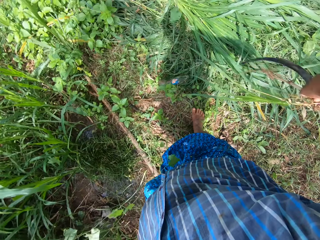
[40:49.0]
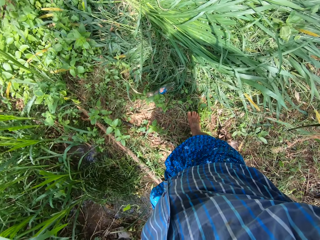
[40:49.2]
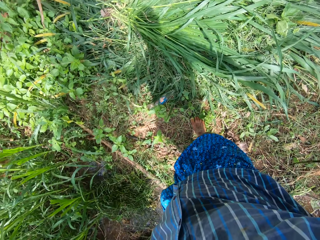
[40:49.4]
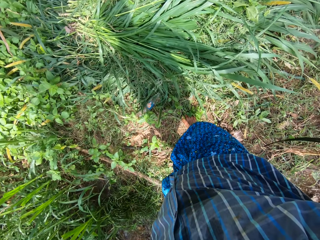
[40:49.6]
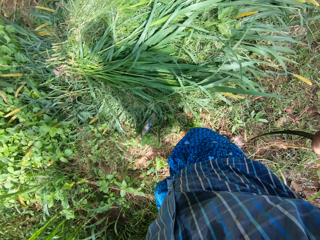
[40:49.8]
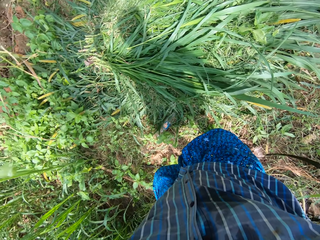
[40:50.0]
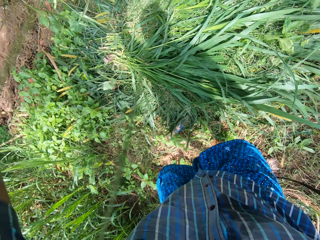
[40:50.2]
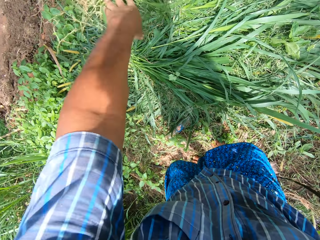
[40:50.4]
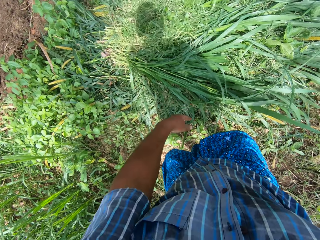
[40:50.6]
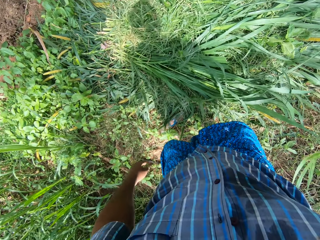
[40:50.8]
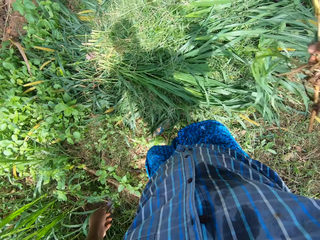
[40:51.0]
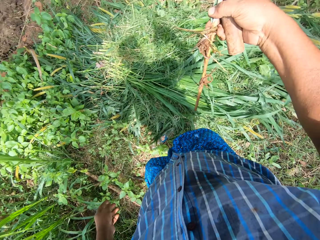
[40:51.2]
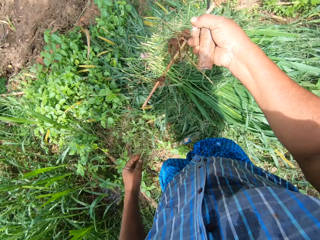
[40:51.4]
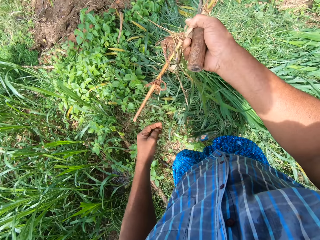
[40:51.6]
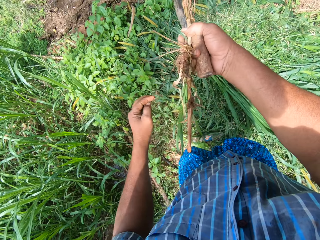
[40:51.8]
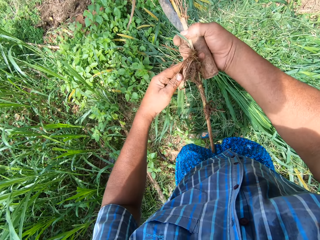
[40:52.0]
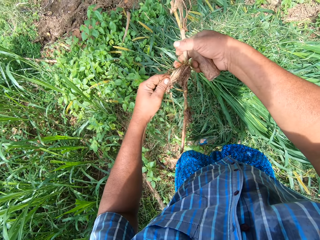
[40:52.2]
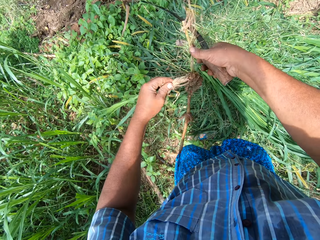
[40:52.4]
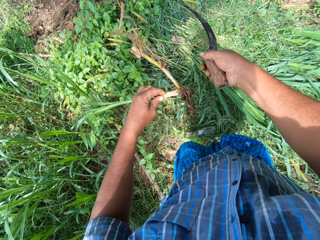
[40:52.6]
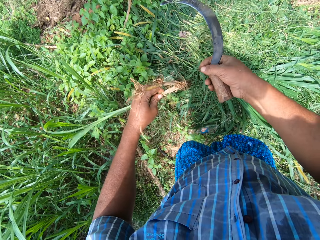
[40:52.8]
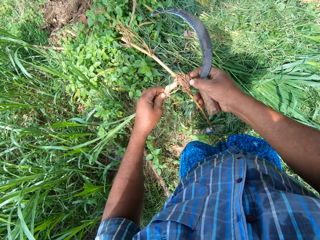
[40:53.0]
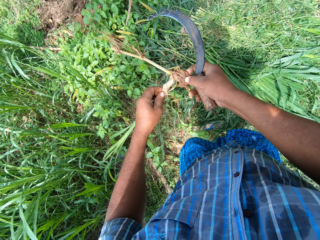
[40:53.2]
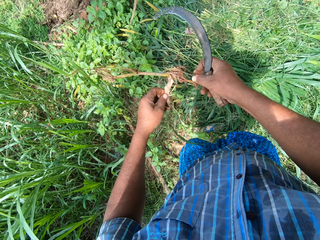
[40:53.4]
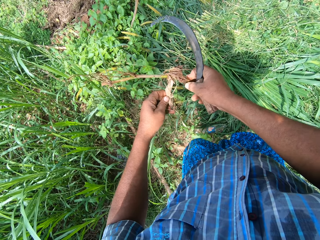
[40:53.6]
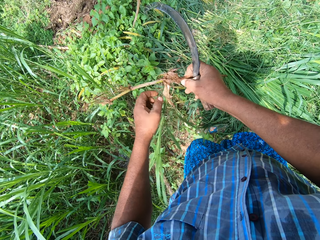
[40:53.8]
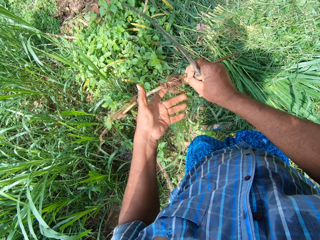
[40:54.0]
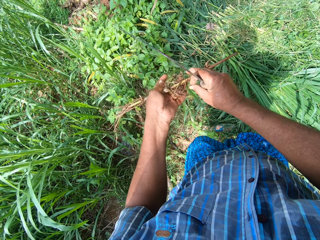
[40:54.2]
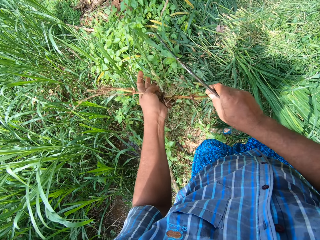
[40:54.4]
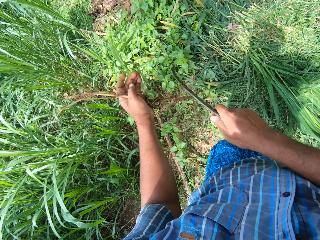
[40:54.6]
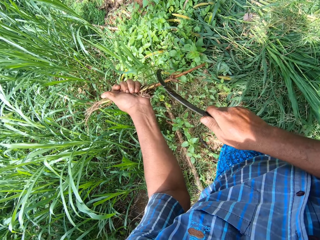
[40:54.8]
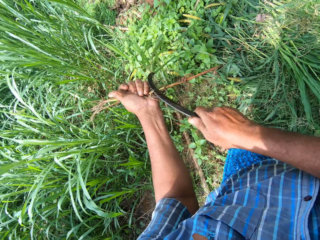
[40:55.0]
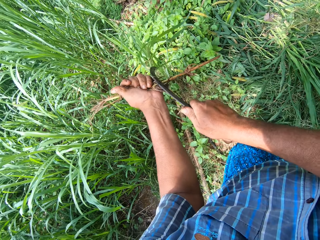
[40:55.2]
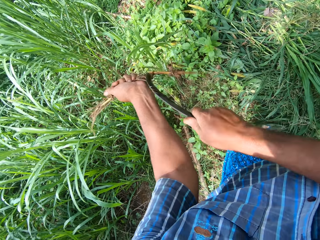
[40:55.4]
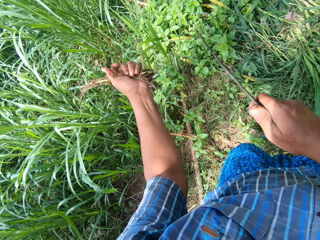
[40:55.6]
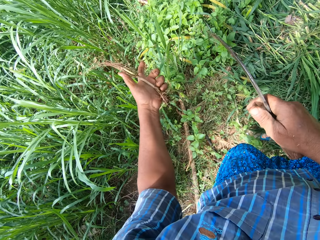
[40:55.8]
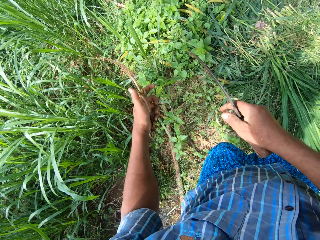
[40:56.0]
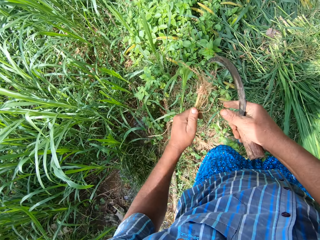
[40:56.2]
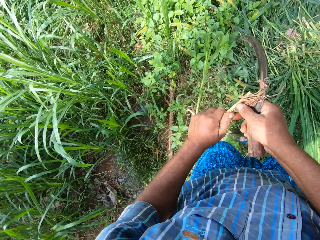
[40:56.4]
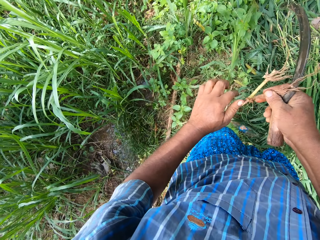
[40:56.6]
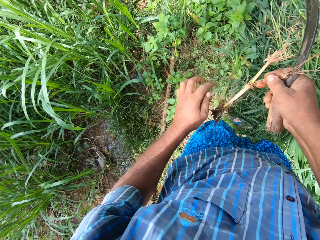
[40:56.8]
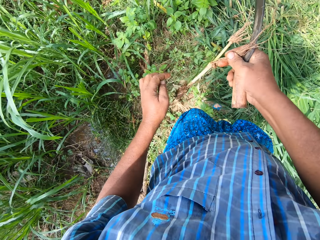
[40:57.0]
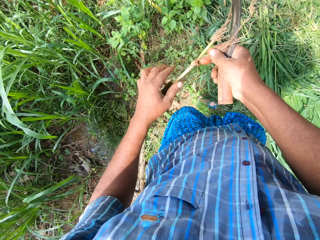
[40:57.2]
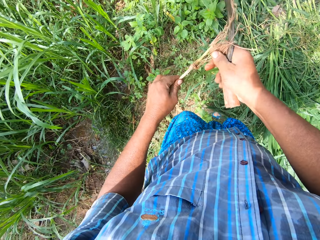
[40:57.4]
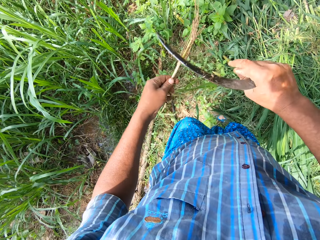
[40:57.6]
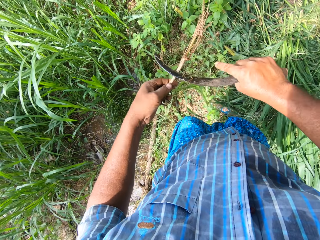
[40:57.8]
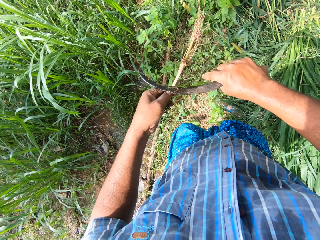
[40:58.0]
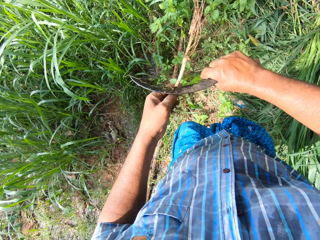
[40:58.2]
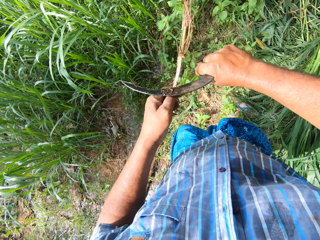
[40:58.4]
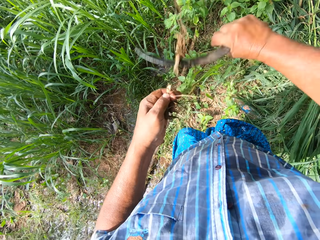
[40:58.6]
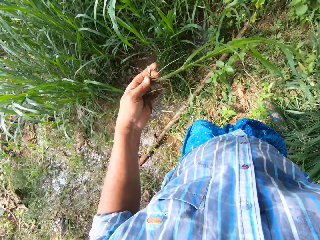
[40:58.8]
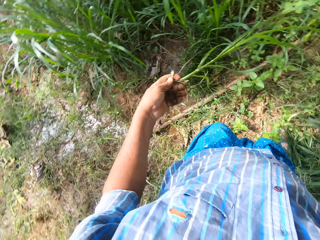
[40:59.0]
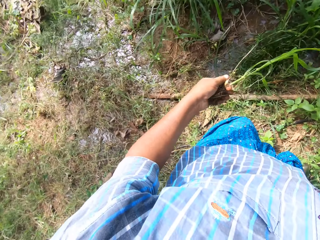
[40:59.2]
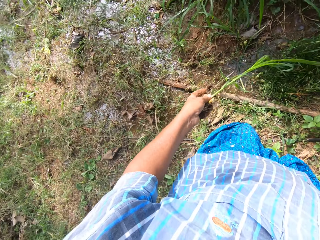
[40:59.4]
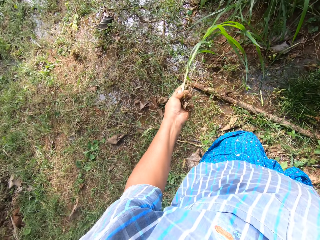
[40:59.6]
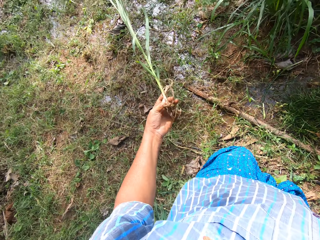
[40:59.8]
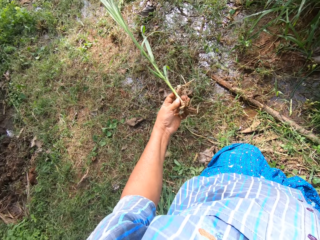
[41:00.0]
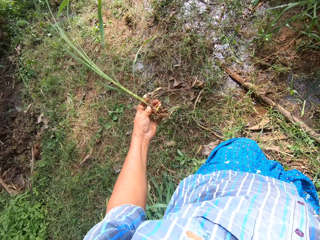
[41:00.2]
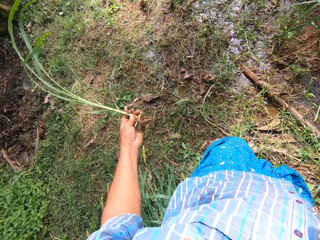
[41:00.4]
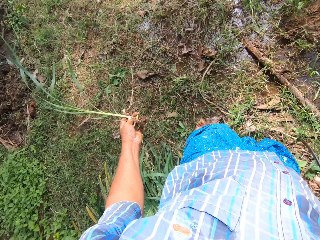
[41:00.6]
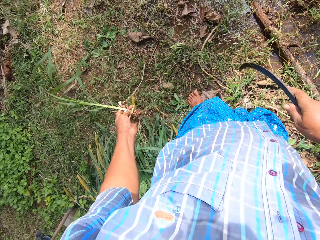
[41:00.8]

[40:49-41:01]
The camera wearer drops the grass on the floor. They steer a grass. They cut a grass root with the sickle. They cut a grass root again.

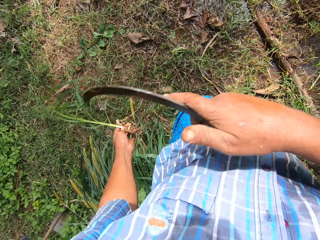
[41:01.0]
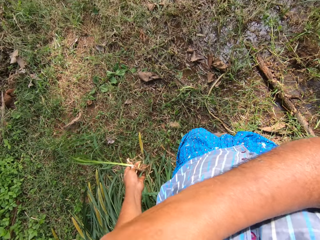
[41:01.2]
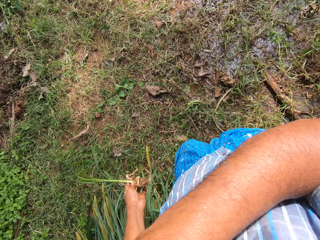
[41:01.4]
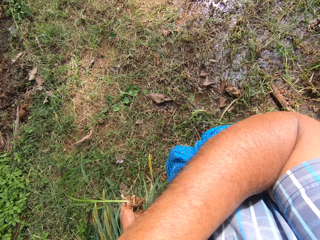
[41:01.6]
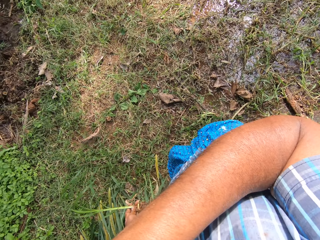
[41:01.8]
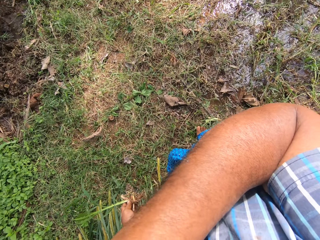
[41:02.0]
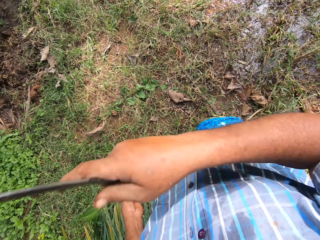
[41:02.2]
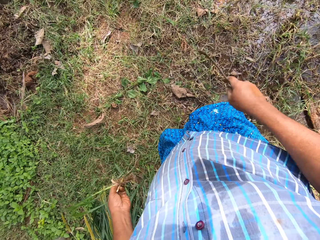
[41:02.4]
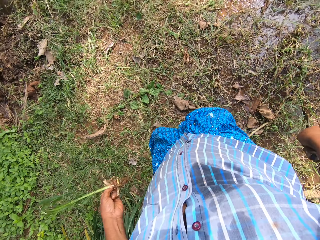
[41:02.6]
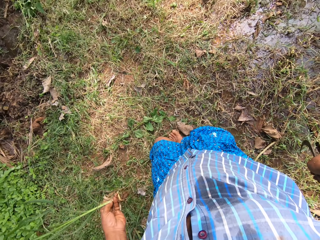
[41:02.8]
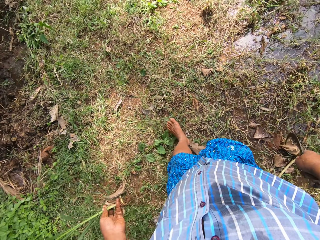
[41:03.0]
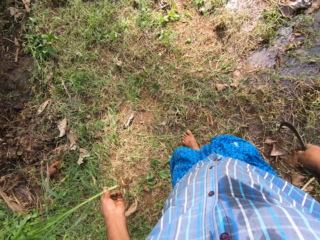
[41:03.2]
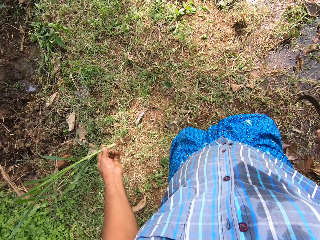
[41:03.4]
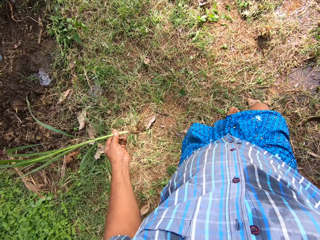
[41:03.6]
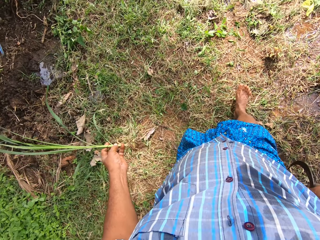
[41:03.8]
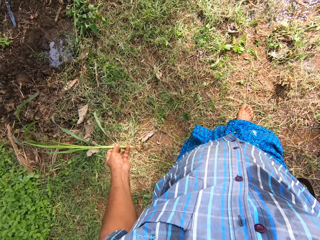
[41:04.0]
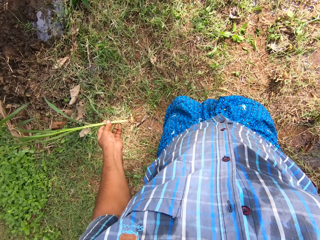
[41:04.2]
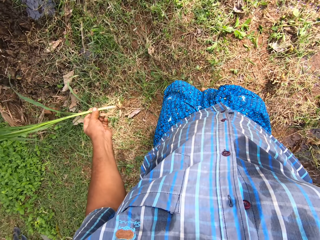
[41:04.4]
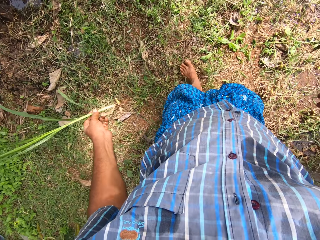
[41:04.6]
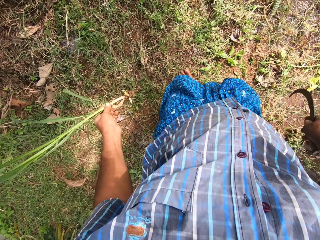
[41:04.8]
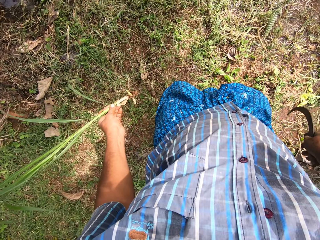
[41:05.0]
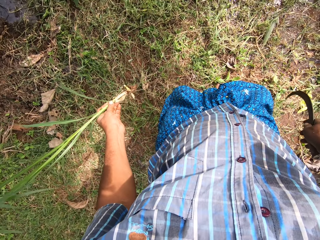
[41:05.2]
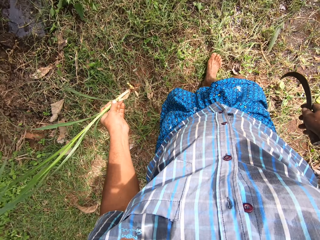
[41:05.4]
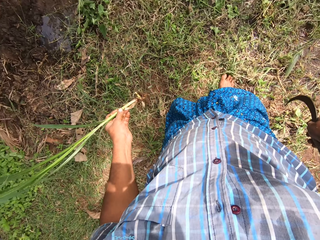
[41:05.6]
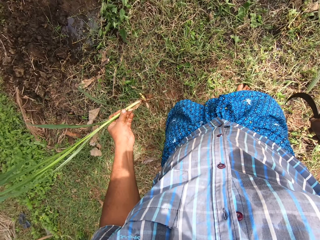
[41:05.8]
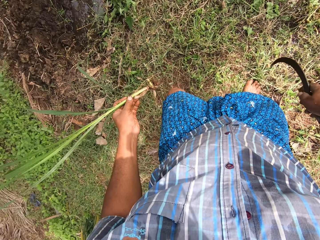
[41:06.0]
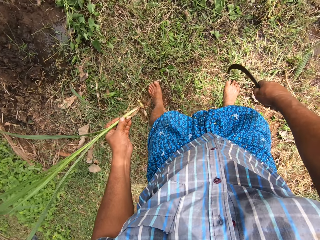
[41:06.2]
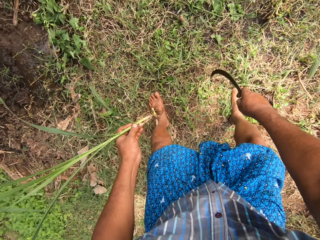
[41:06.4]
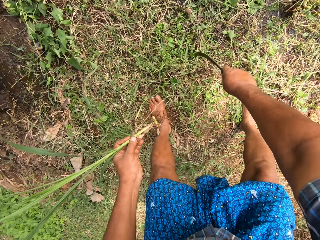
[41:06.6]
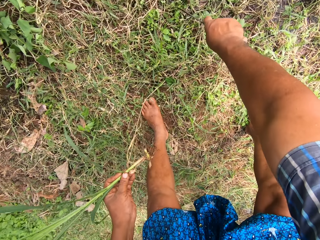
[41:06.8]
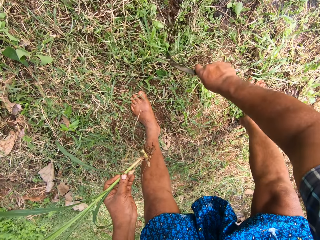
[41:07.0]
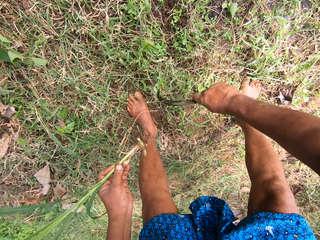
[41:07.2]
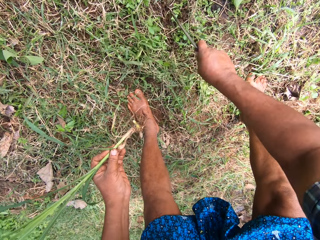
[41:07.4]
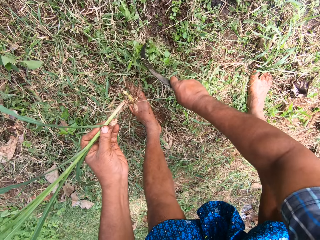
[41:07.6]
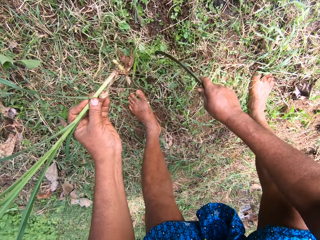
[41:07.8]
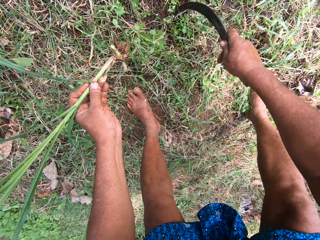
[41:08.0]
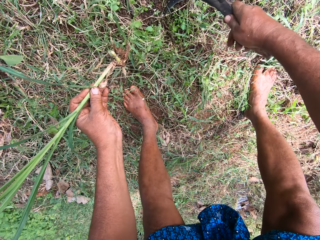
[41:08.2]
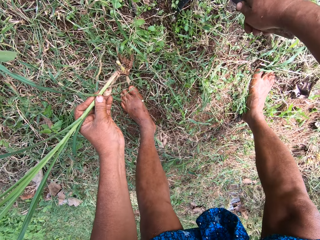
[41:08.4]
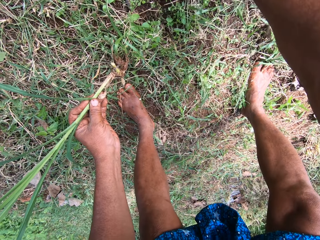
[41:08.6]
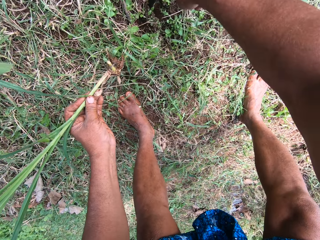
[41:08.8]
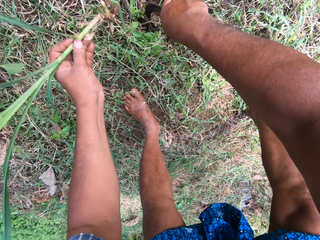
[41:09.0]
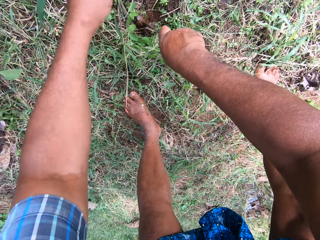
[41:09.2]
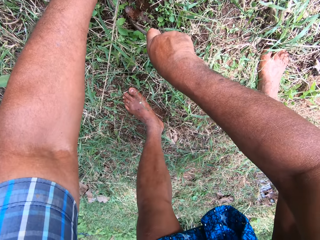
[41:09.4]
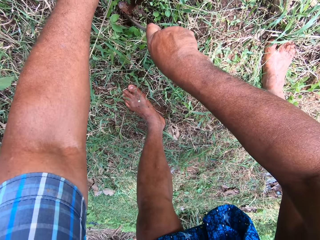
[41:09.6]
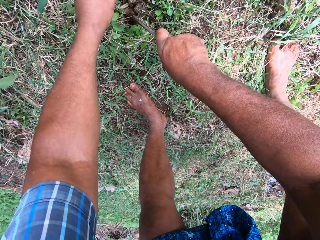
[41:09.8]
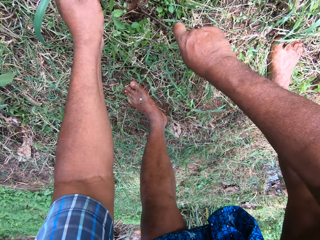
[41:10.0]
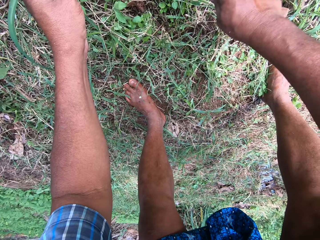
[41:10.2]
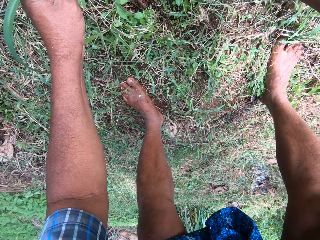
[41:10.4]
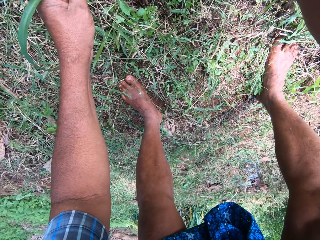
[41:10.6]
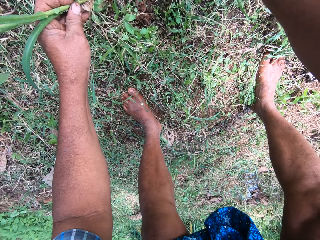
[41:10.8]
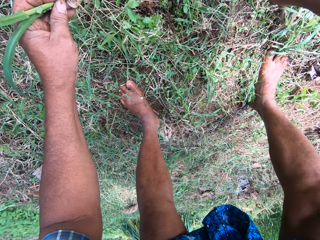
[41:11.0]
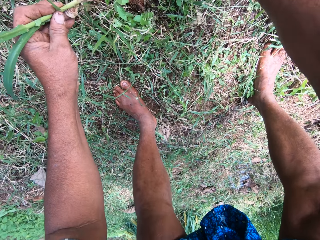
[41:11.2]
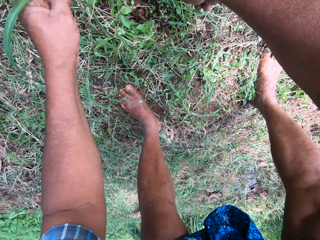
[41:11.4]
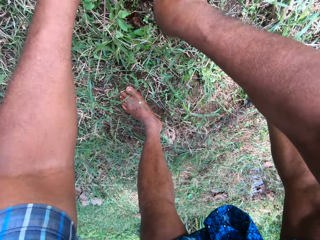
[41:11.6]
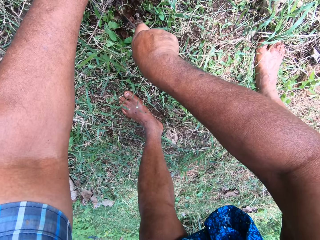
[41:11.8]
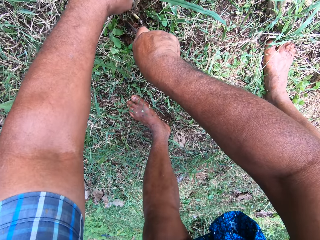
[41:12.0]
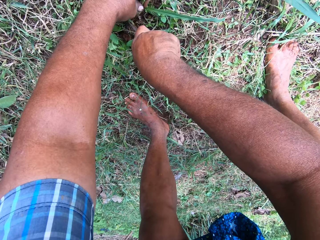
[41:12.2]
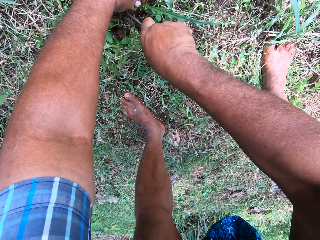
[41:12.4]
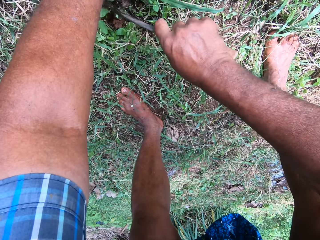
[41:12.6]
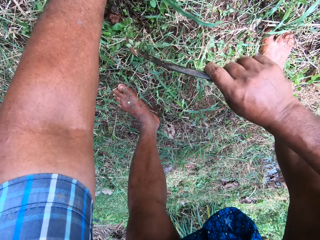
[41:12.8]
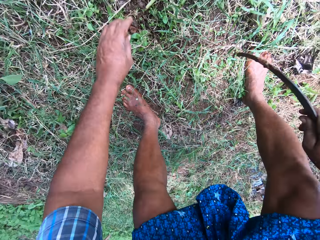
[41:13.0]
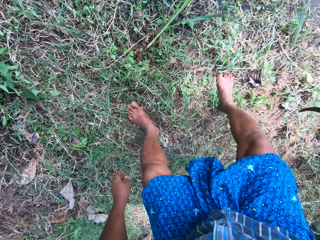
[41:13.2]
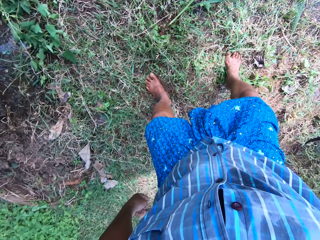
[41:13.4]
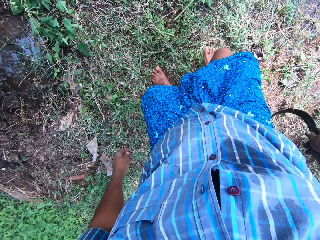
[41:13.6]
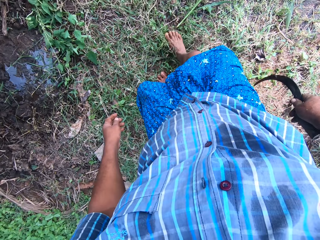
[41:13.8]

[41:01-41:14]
The camera wearer walks. They clear the ground with the sickle. They stick the grass into the ground.
